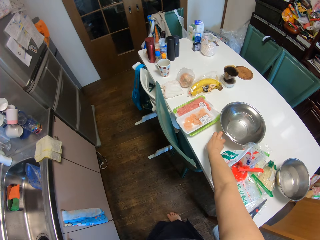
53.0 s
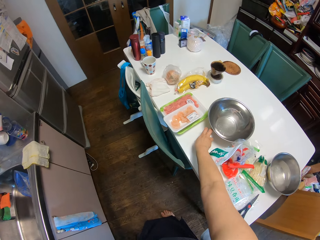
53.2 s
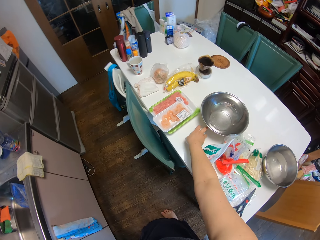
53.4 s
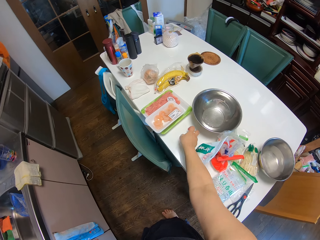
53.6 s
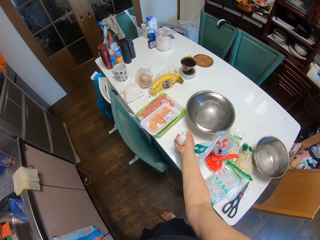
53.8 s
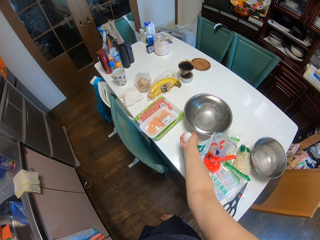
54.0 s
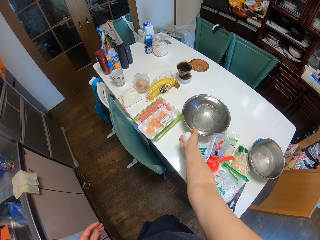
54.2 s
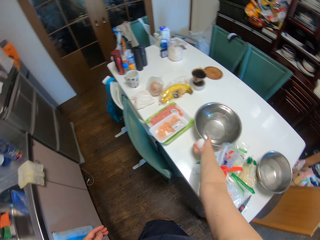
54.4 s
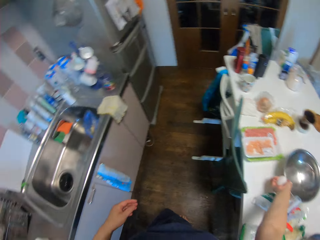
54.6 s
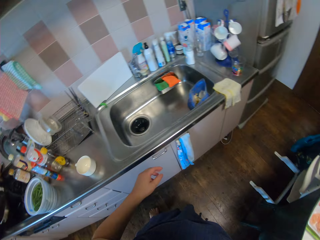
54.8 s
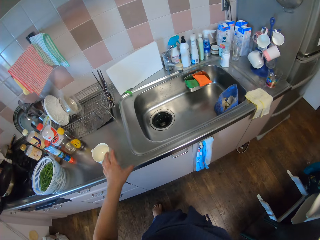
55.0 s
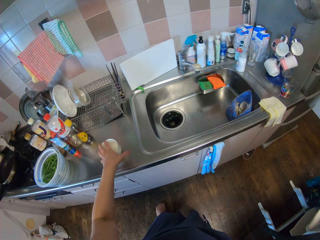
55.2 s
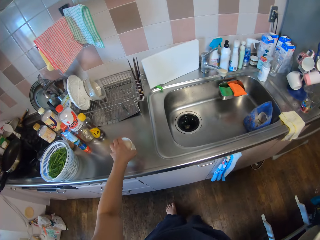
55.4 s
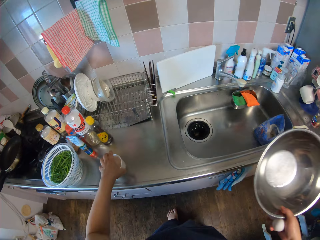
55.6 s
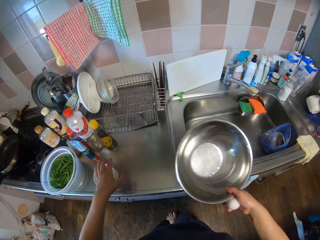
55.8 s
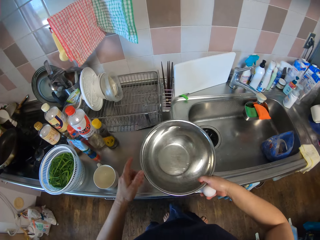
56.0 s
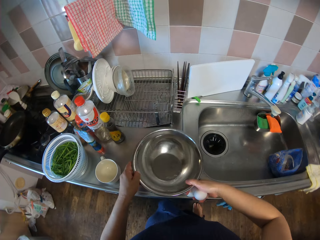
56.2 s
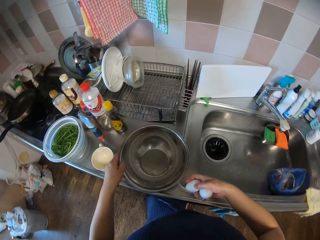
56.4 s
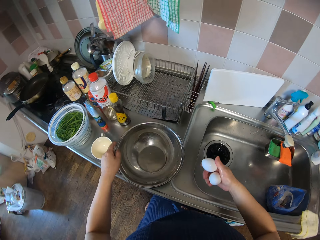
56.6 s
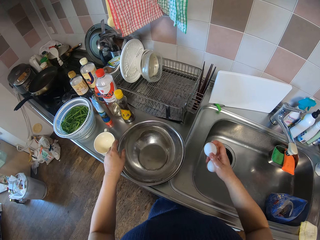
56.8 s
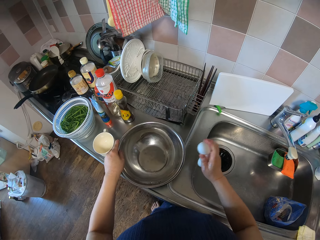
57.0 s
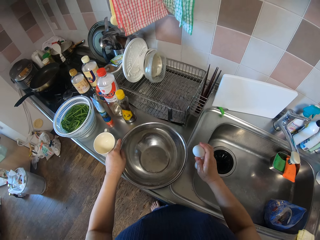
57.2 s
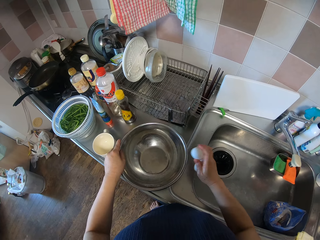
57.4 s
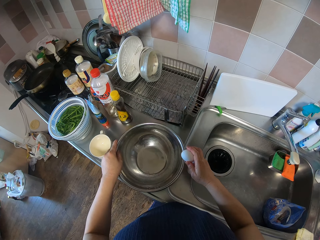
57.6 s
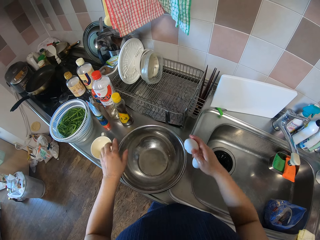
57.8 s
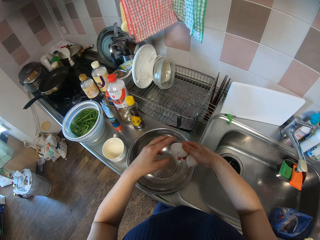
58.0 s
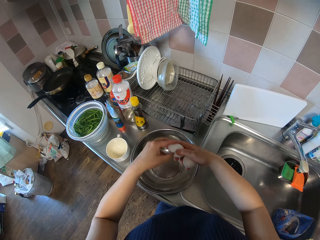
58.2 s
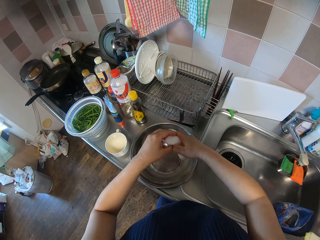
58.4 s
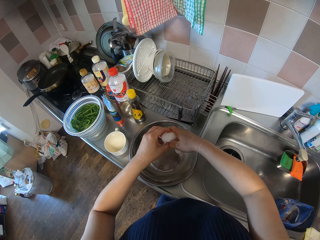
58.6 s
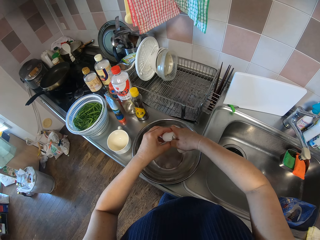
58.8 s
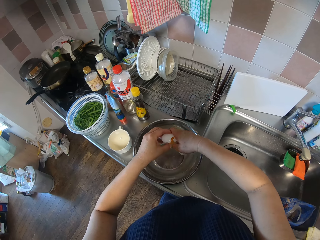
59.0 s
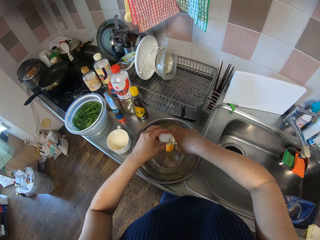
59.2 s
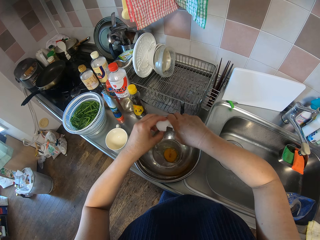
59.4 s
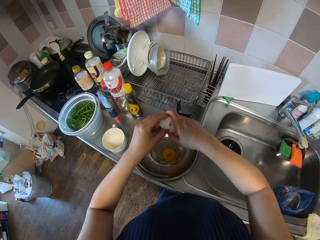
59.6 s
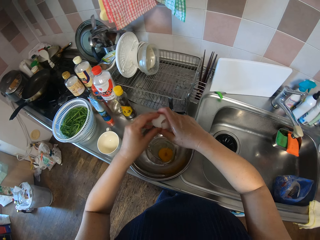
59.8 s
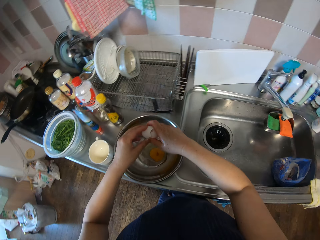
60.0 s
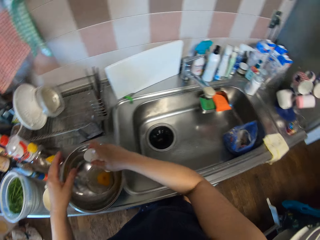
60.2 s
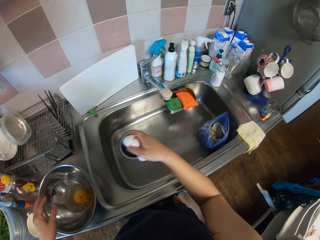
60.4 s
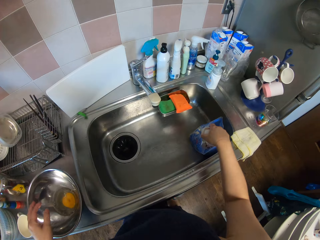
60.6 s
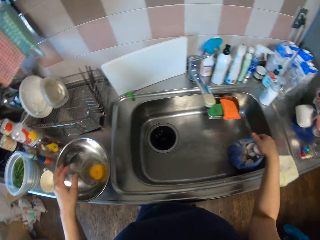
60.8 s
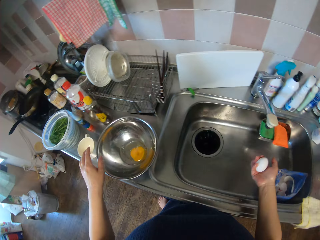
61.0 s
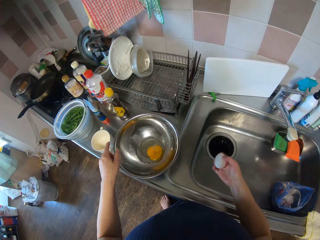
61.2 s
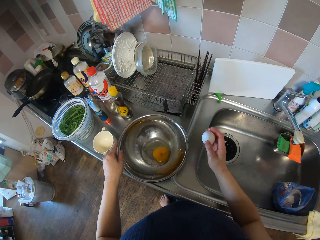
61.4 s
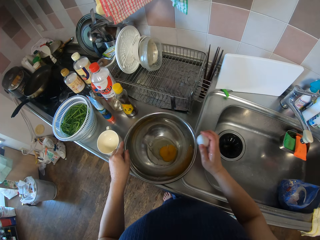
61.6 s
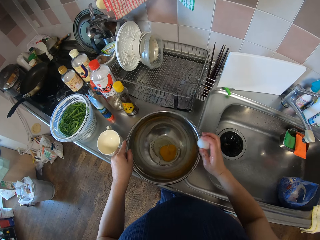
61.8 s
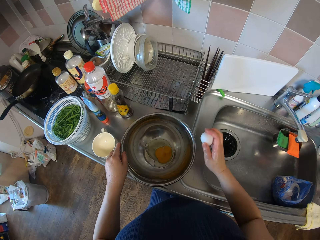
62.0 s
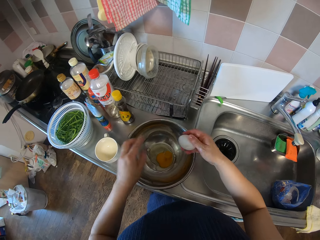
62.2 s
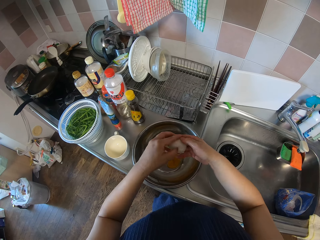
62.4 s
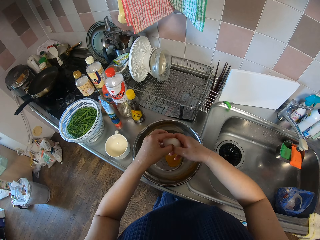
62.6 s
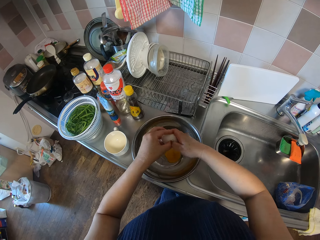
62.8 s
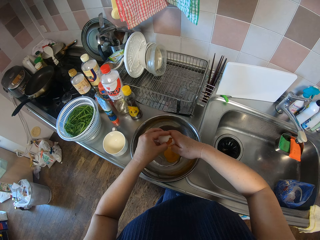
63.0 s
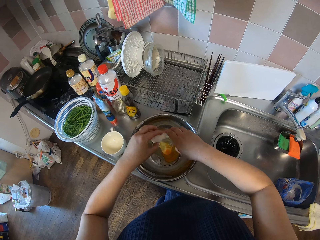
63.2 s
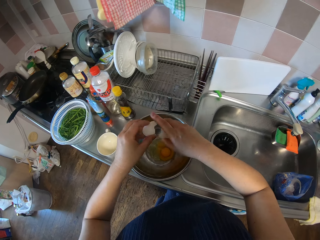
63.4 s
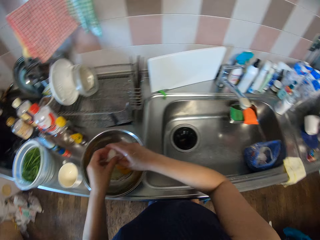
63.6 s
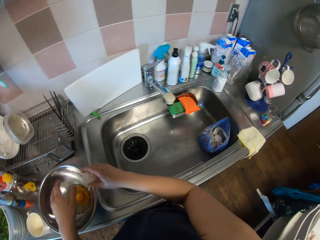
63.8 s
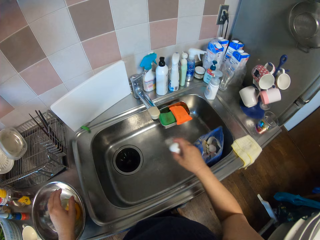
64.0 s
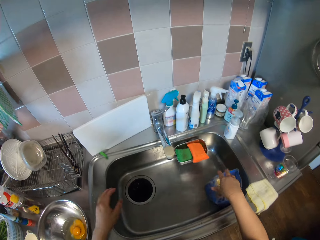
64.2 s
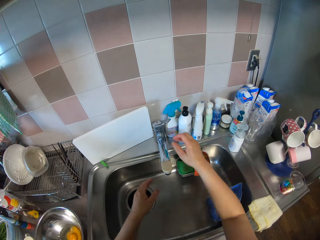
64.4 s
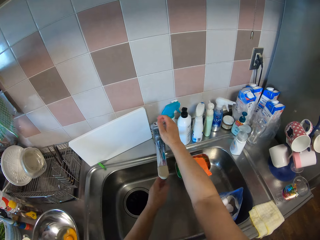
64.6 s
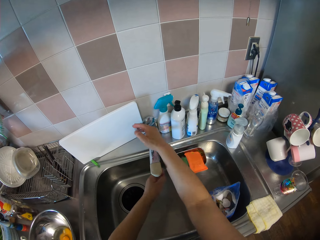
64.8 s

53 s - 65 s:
The camera wearer picks up two eggs from the table. They pick up a bowl from the table. They move the cup. They drop the bowl on the kitchen sink. They break the eggs into the bowl. They pour the egg on the bowl. They put the egg shell in the polythene bag. They break the egg shell. They pour the egg on the bowl. They put the egg shell in the polythene bag.

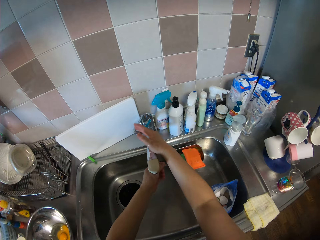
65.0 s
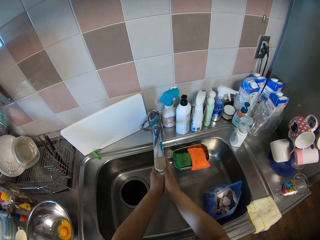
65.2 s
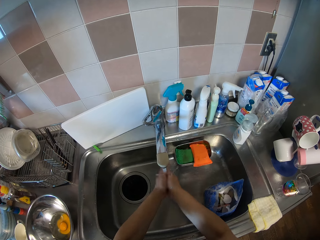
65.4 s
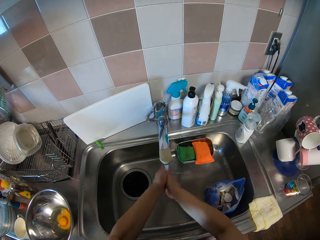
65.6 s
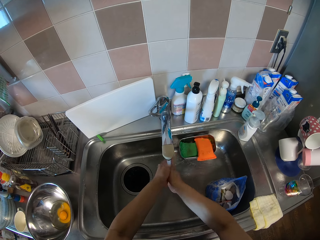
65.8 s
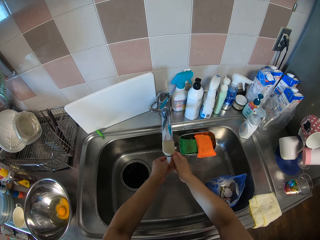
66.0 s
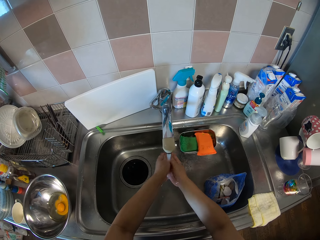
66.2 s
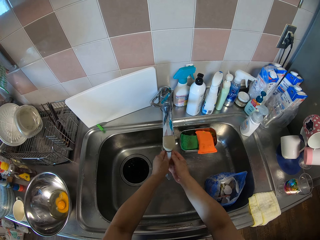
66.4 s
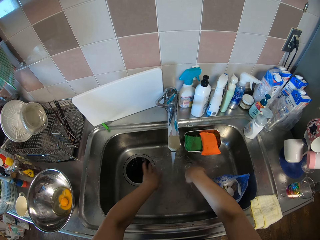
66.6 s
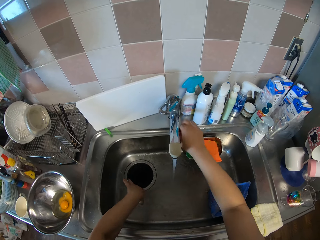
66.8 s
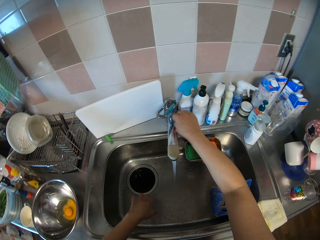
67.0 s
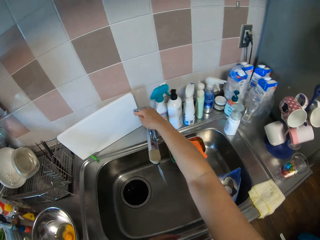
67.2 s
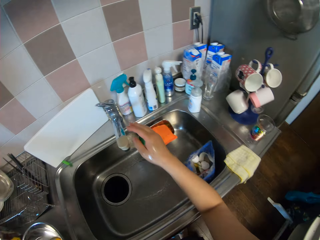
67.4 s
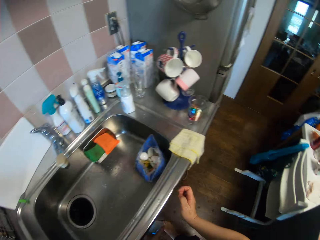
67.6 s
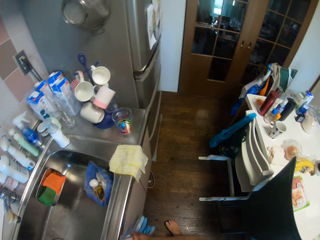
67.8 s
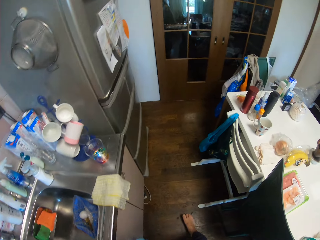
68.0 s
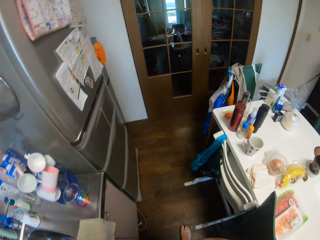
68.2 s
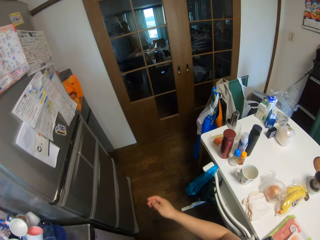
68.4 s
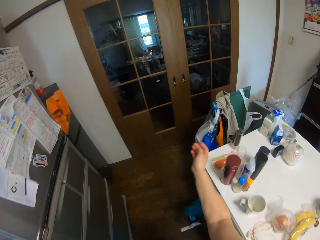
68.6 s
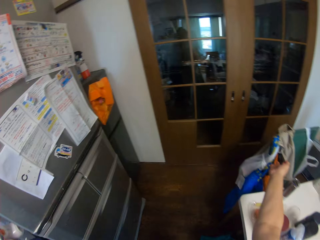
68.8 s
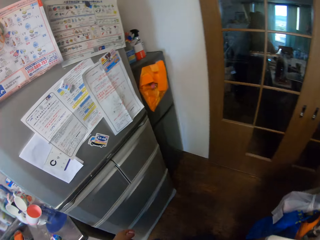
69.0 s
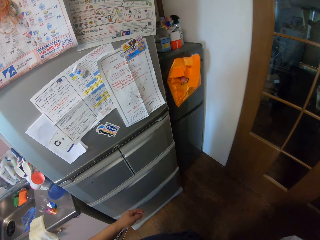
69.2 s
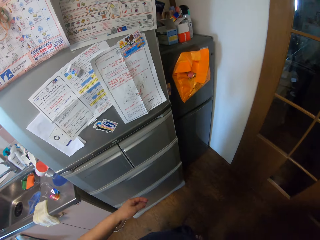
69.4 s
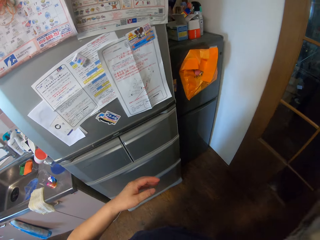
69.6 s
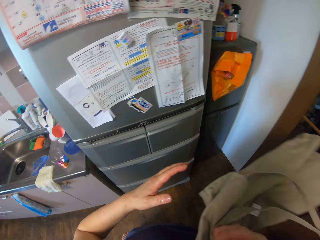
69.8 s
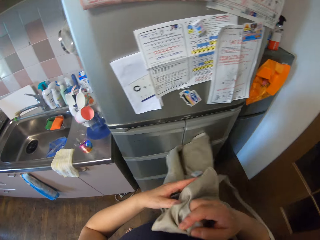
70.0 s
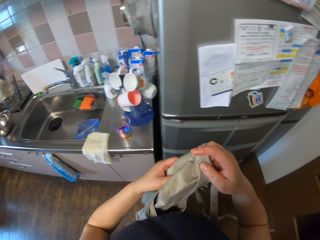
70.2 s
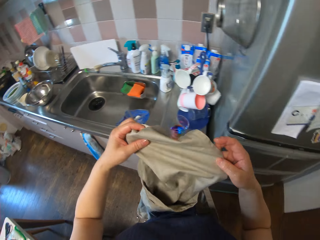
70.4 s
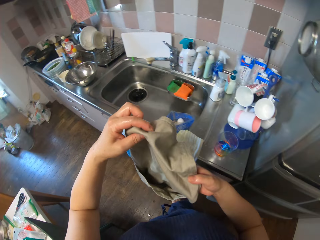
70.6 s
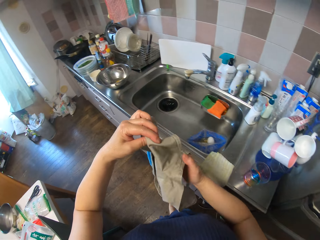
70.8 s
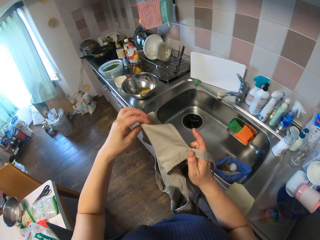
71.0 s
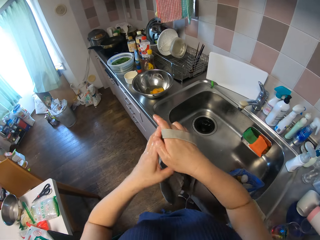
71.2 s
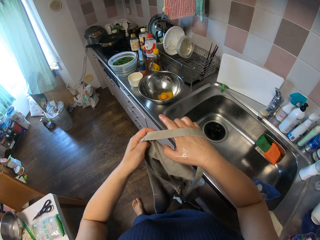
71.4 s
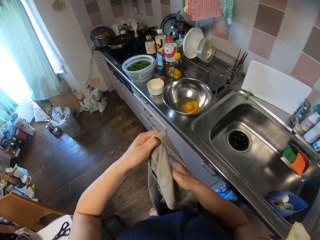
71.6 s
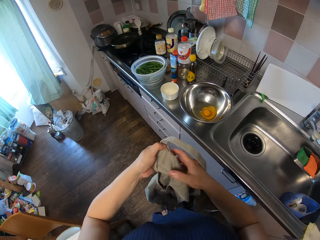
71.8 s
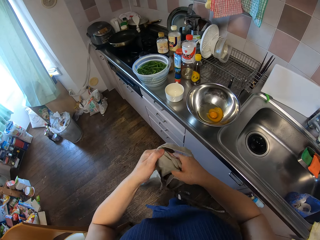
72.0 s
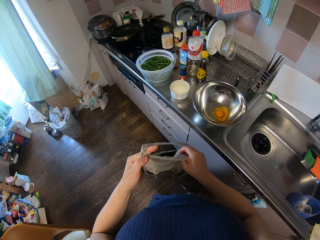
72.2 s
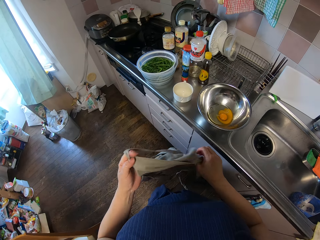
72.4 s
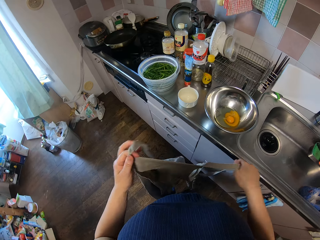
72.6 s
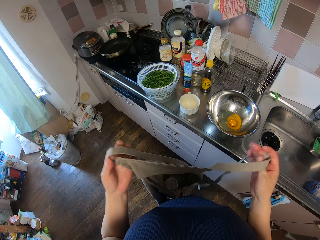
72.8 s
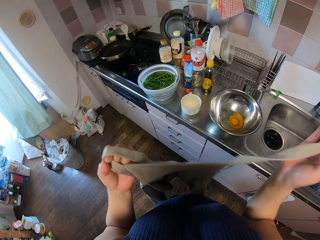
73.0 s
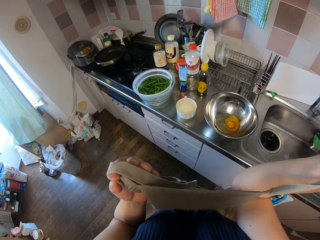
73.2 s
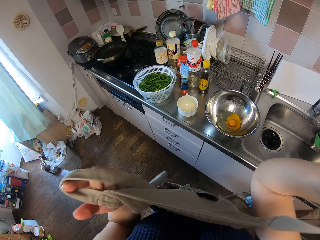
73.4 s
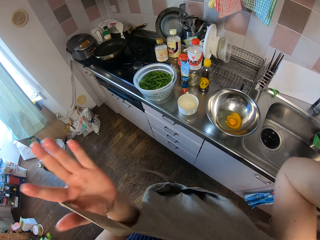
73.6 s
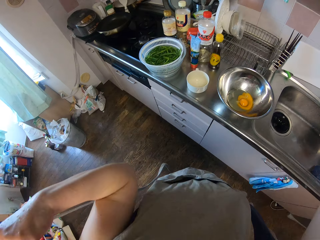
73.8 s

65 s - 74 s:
The camera wearer turns on the tap. She rinses her hand. She turns off the tap. She takes a kitchen apron.
